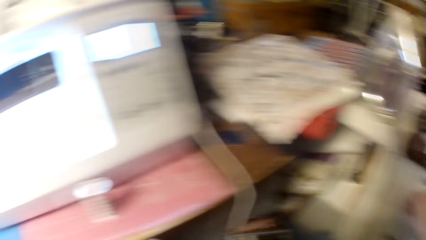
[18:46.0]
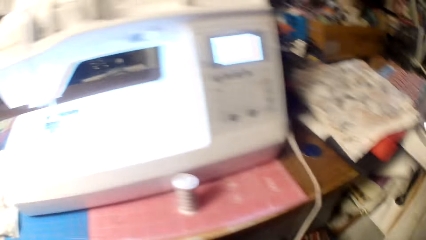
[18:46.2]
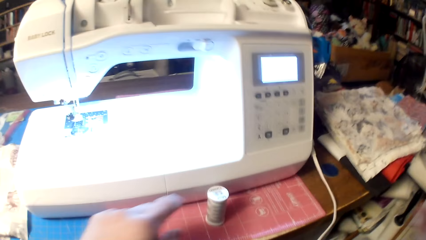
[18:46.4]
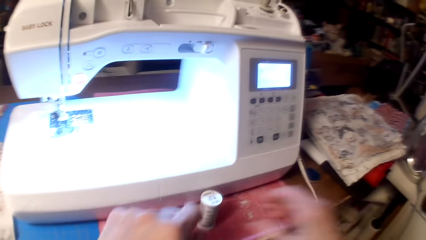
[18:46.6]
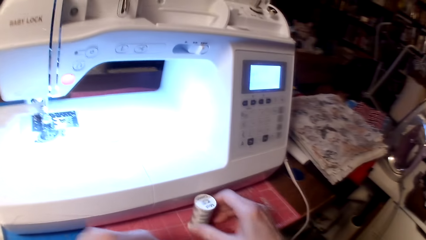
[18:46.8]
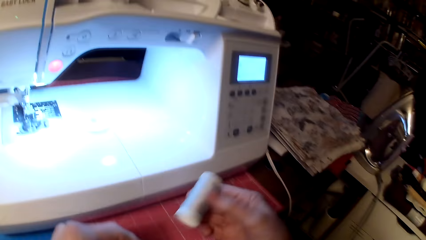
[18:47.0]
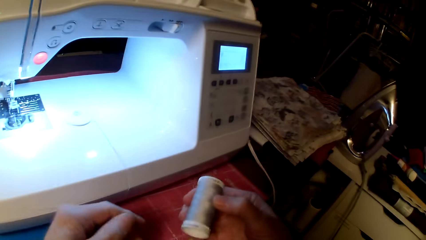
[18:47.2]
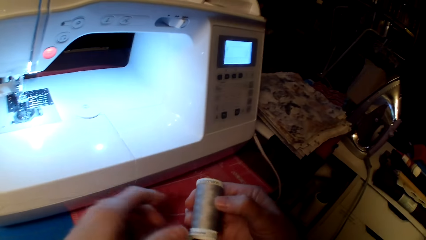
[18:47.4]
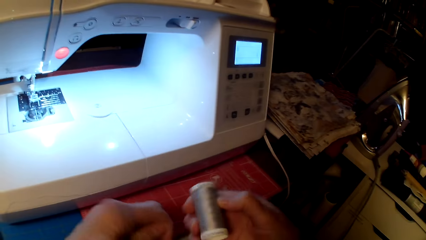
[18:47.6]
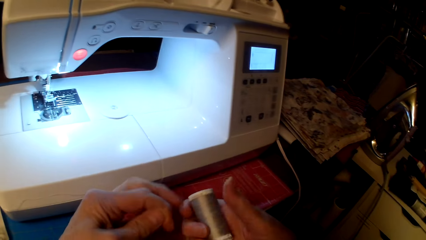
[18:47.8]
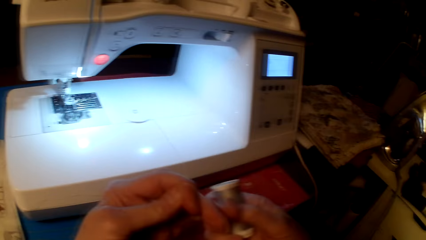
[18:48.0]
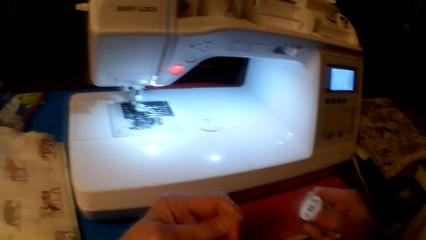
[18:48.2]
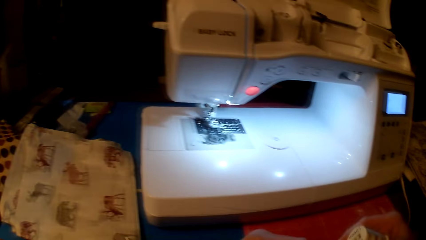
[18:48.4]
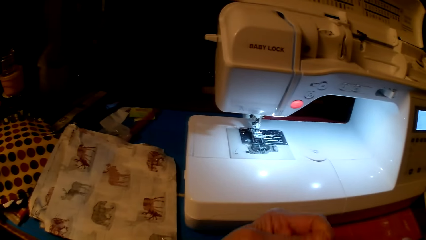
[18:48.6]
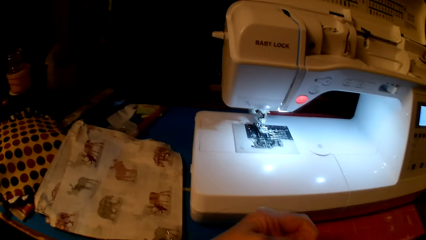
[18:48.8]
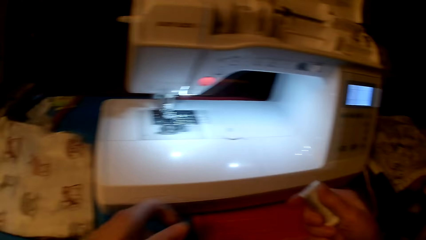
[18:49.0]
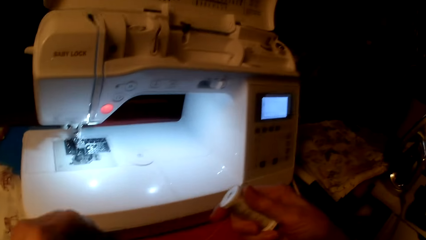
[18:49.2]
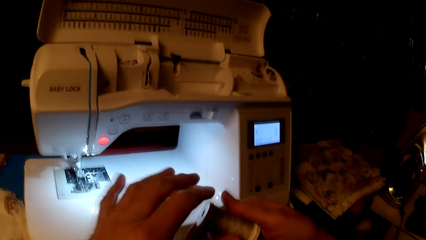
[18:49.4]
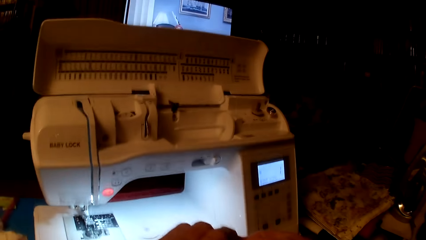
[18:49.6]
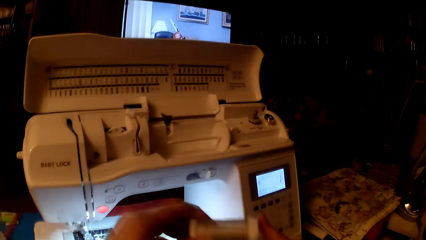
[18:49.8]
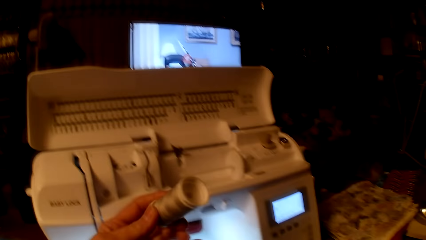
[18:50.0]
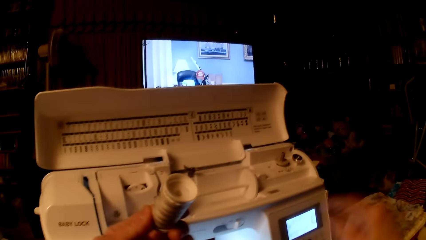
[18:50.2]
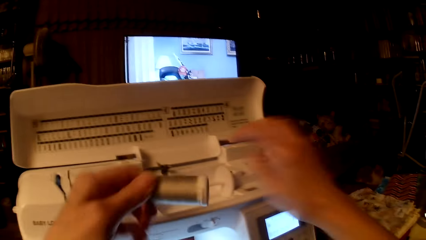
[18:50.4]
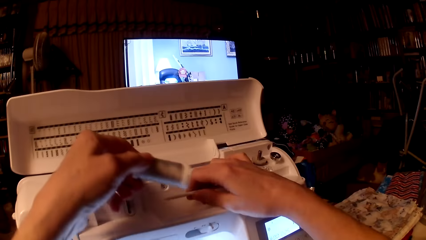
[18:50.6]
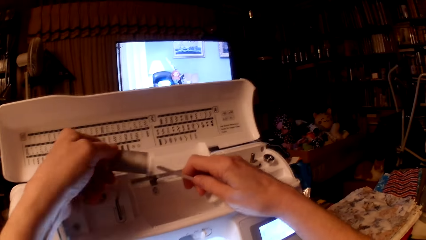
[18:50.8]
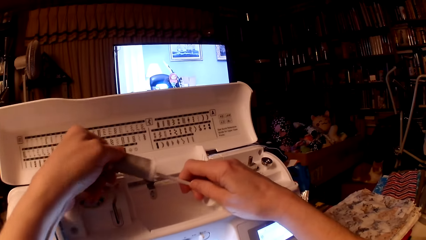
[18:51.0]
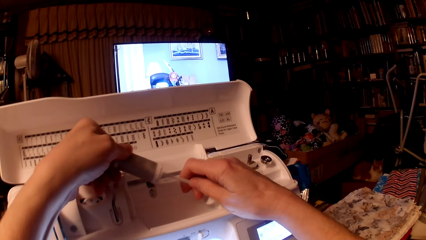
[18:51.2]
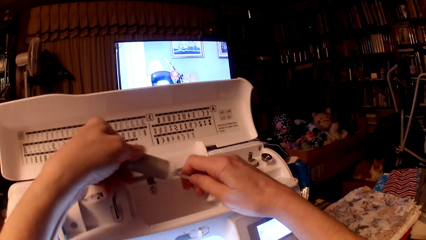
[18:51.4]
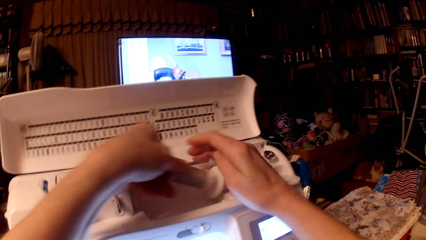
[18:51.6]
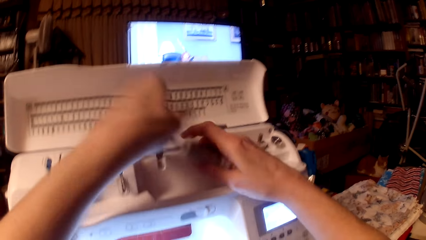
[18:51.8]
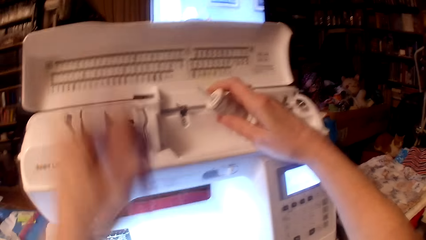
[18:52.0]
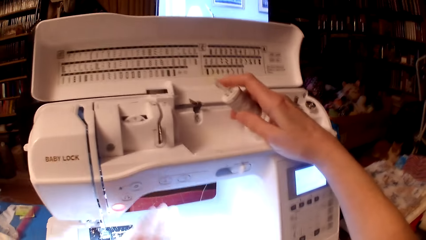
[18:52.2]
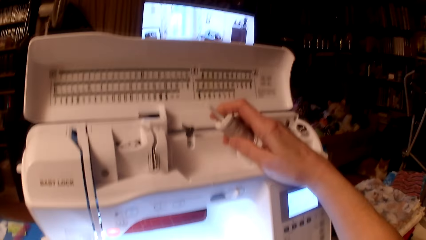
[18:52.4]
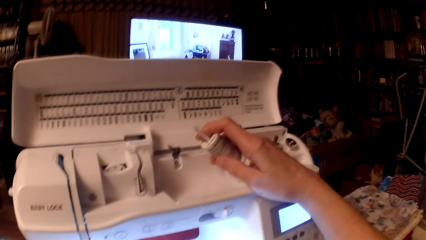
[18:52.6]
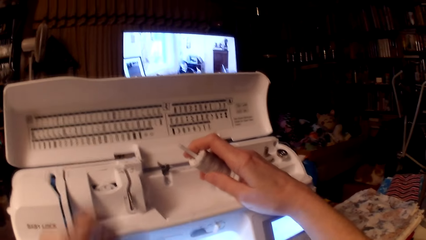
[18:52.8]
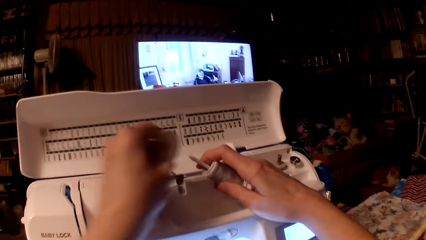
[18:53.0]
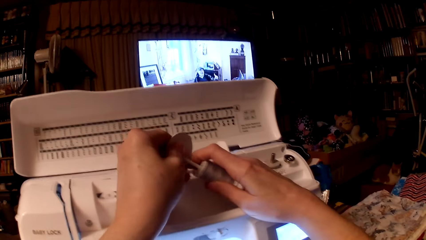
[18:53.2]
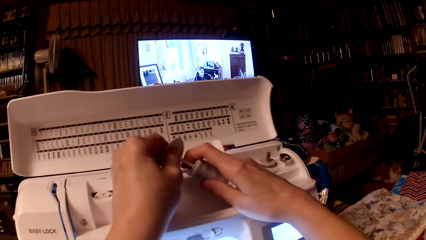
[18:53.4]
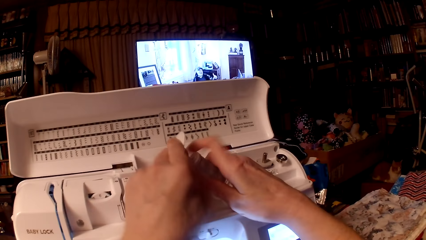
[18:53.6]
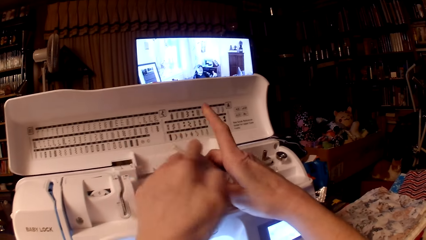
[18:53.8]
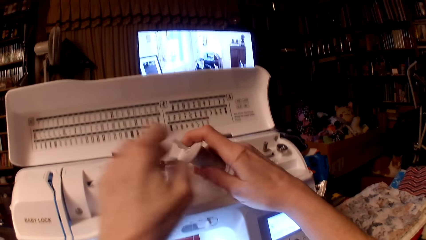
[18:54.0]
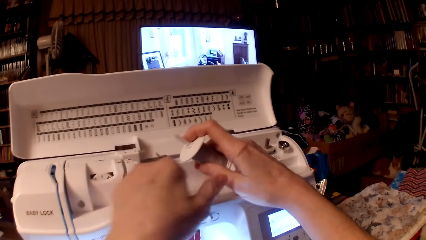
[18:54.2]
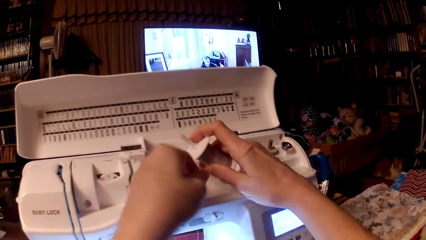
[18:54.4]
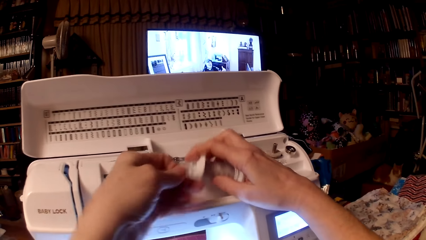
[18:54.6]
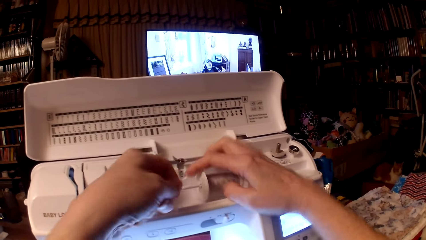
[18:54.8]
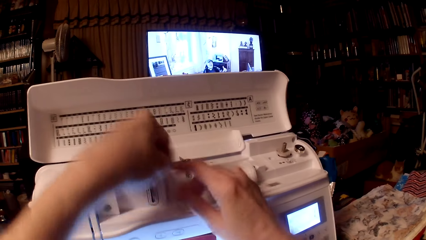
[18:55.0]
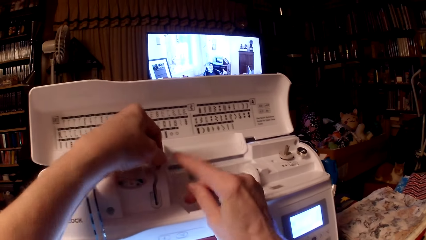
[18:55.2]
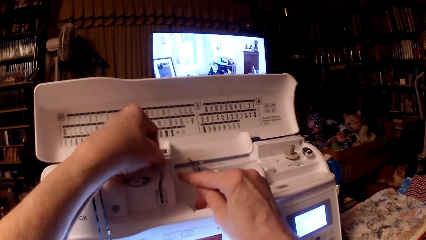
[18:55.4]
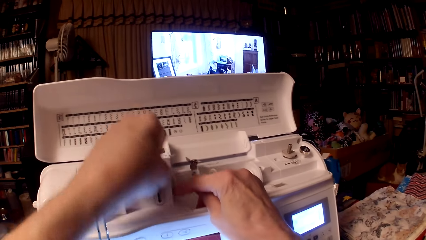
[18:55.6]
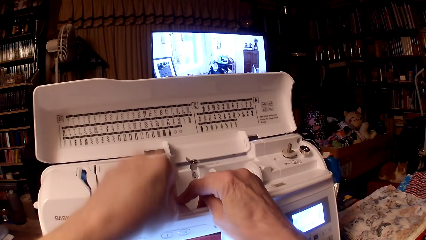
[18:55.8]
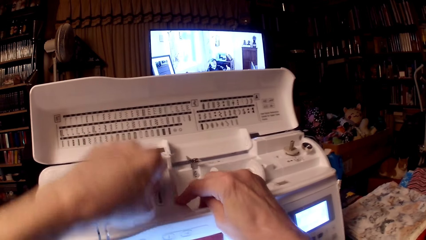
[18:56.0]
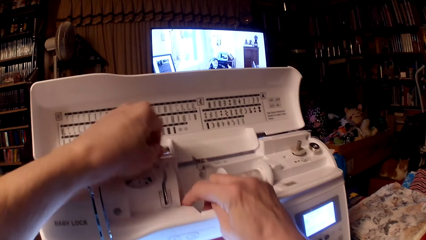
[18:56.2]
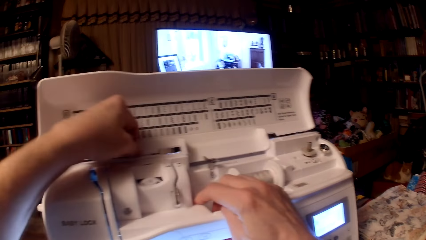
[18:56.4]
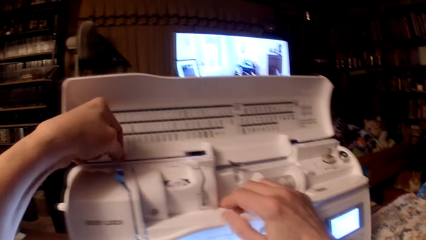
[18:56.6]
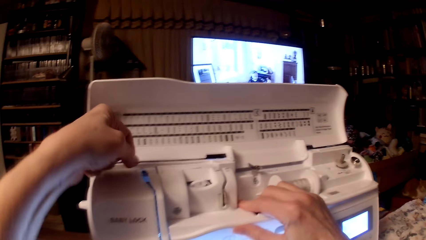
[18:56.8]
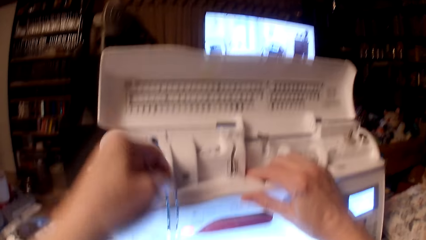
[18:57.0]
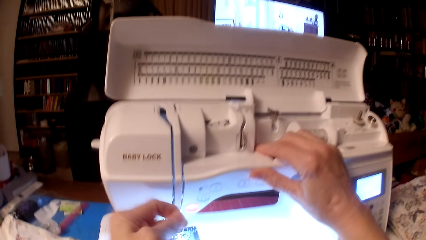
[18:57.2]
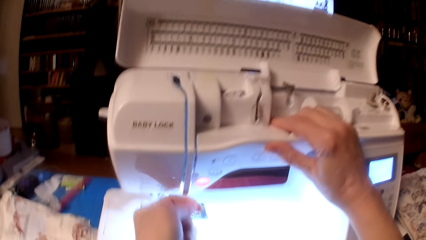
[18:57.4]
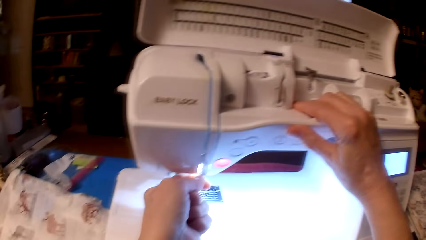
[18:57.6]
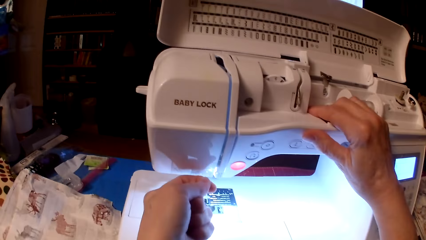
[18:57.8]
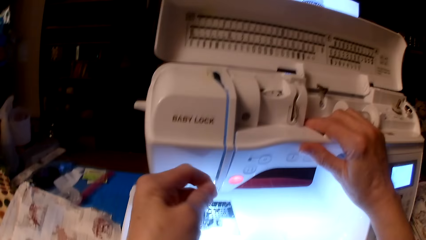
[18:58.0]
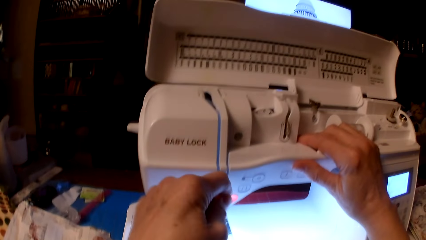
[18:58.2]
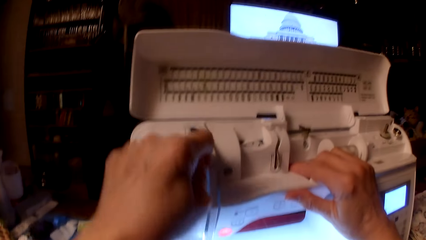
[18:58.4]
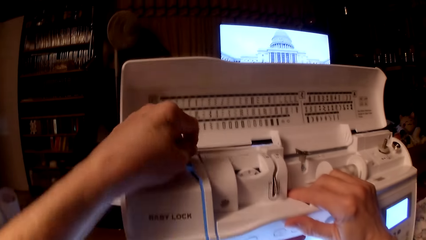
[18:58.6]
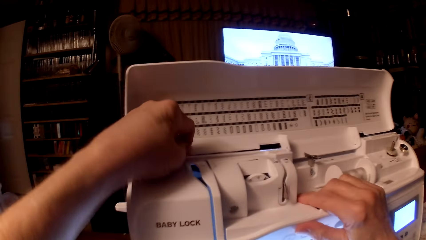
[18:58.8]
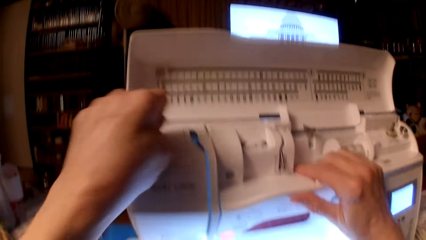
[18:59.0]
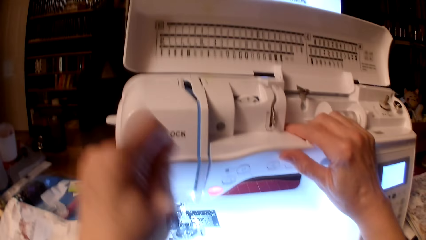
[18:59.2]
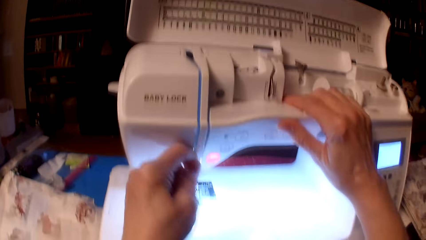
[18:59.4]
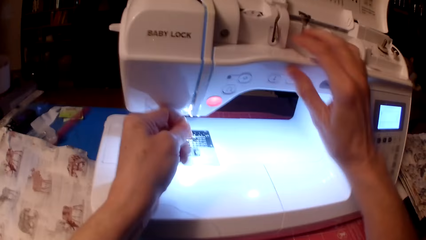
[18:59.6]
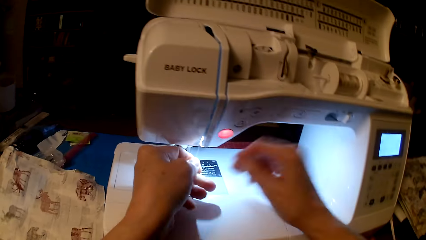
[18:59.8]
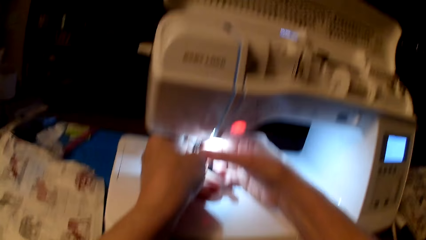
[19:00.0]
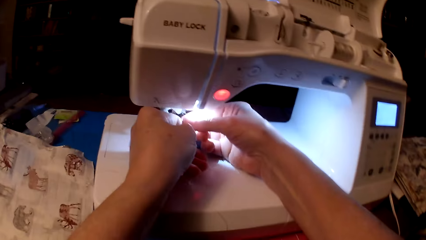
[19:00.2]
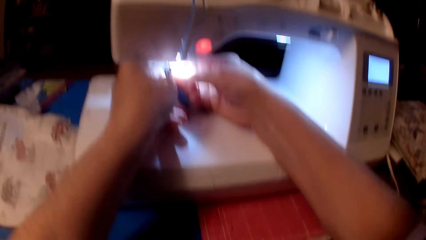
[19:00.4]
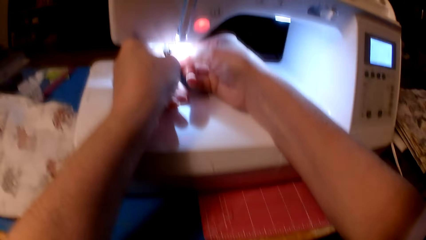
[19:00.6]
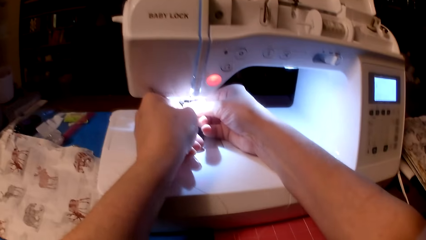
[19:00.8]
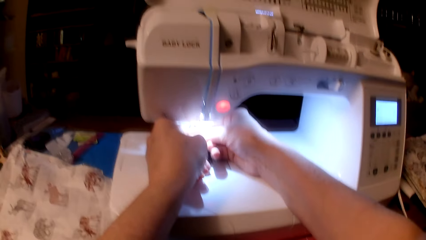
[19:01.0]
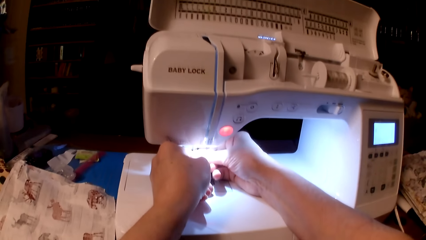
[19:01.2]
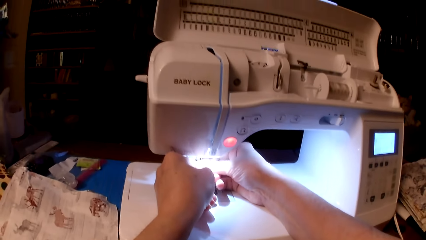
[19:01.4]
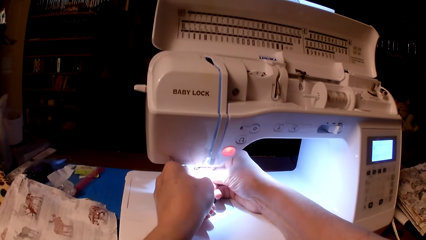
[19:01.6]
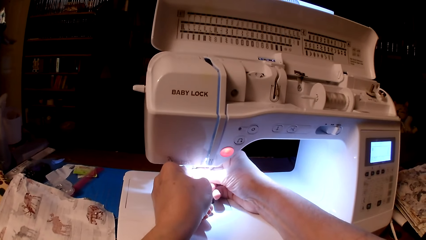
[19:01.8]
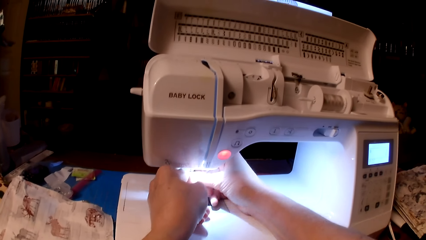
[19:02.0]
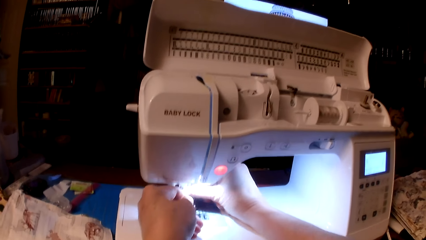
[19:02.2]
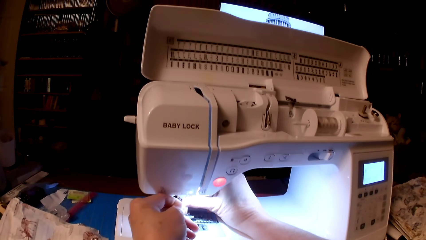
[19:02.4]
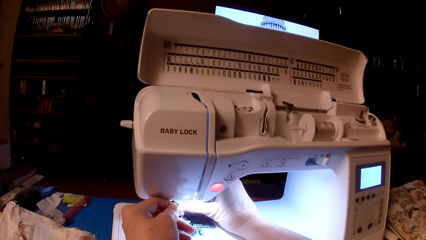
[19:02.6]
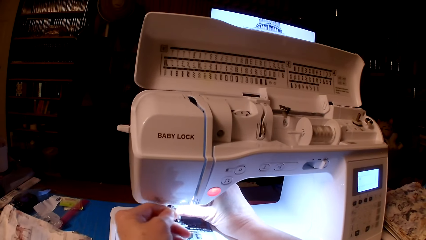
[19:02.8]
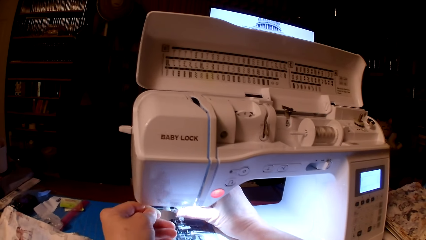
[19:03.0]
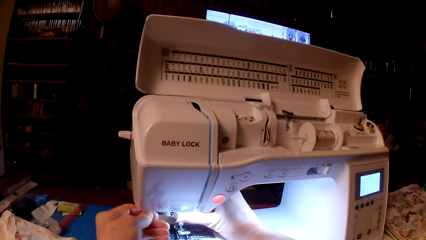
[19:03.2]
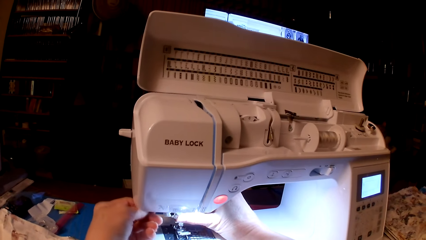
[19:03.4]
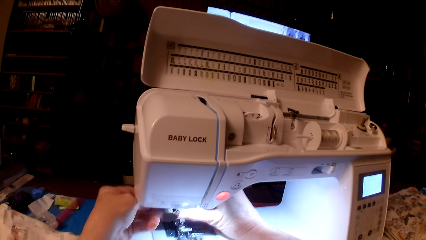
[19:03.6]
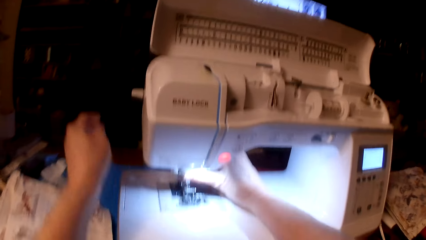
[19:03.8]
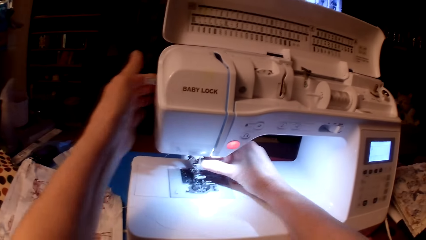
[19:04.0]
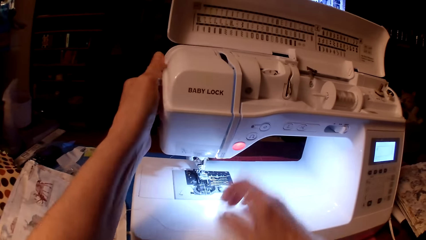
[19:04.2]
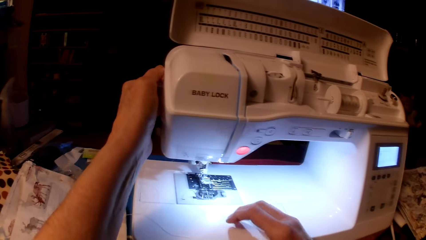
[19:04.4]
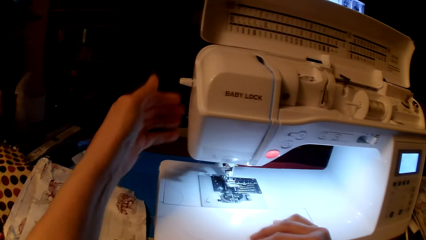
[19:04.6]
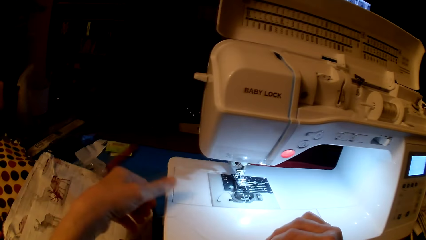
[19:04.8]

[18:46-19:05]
The camera wearer closes the drawer. They pick another sewing thread on the table. They pull the sewing thread. They remove the thread from the roll. They put the sewing thread on the spool pin. They put the spool cap on the spool pin. They fix the sewing thread in the sewing machine. They roll the thread on the sewing machine. They hold the needle bar.
